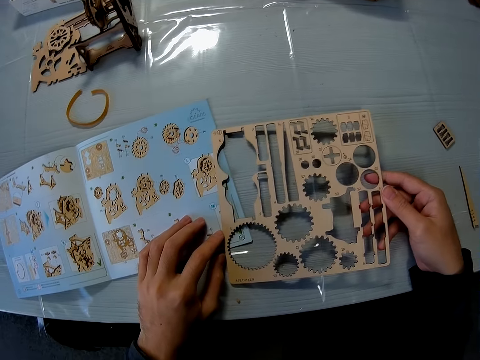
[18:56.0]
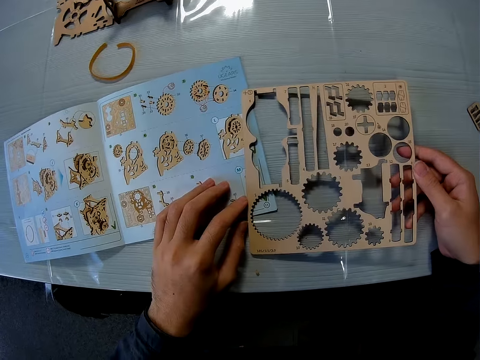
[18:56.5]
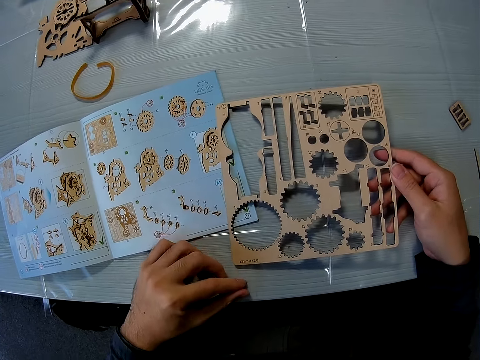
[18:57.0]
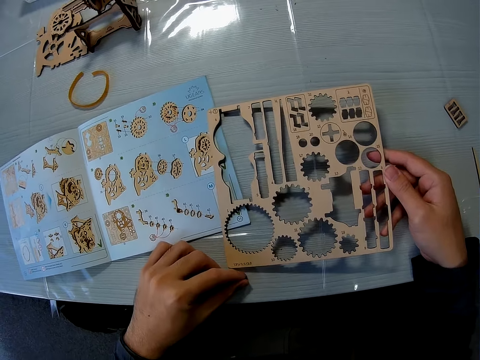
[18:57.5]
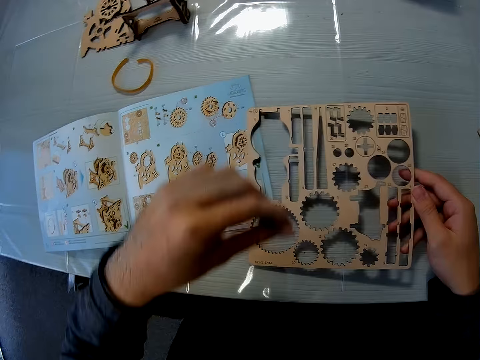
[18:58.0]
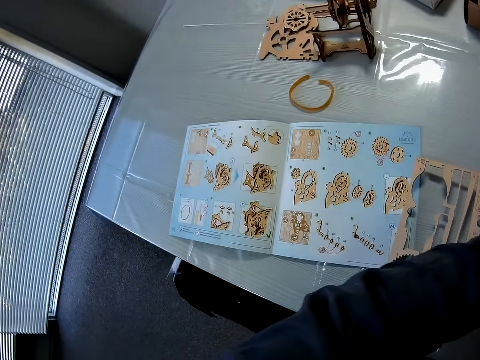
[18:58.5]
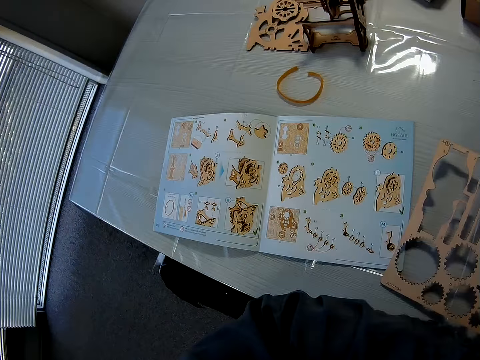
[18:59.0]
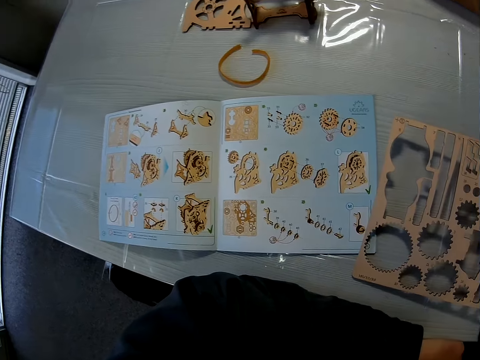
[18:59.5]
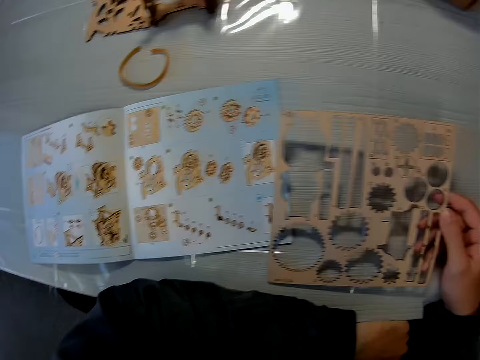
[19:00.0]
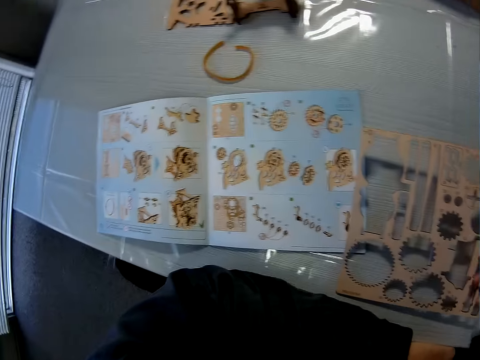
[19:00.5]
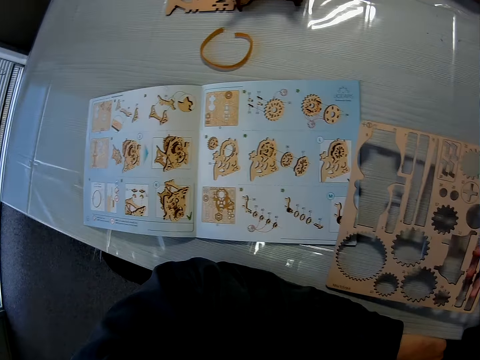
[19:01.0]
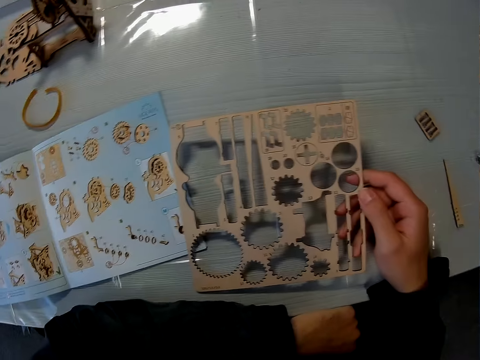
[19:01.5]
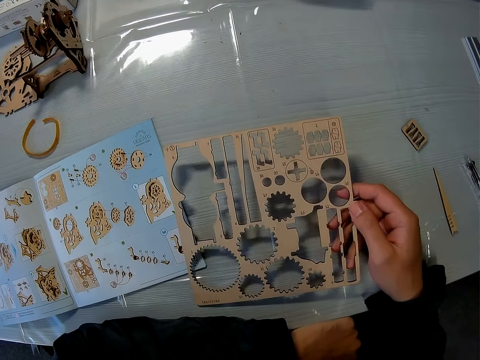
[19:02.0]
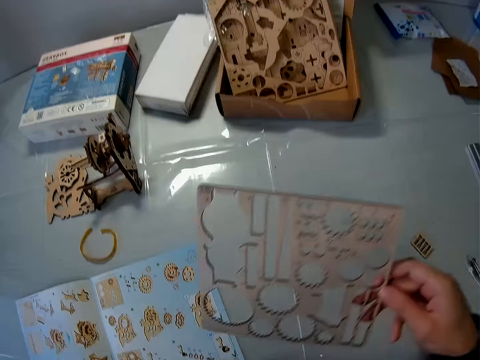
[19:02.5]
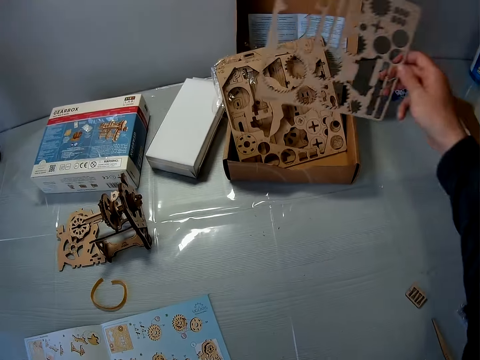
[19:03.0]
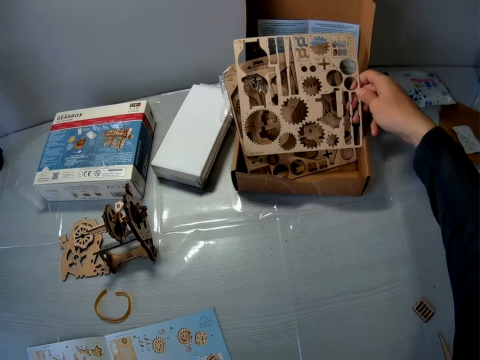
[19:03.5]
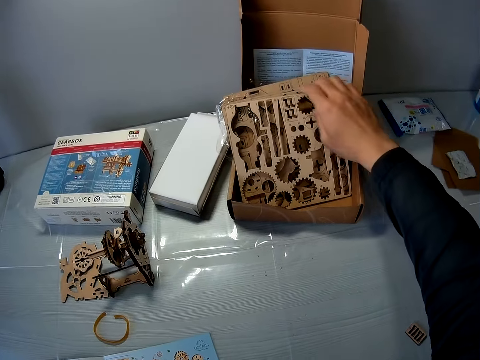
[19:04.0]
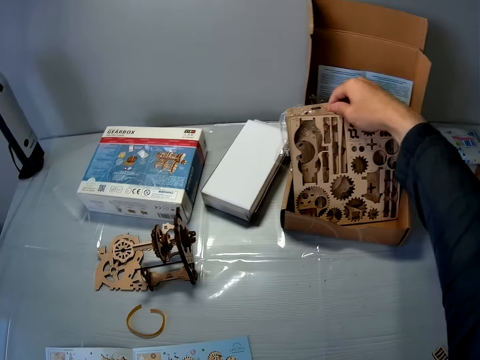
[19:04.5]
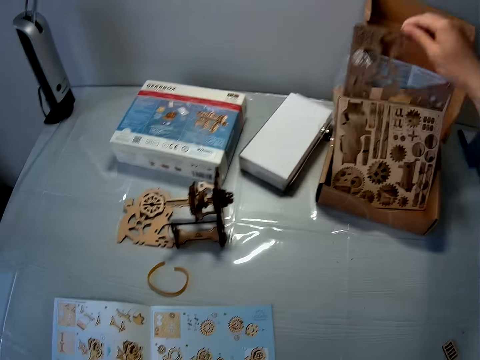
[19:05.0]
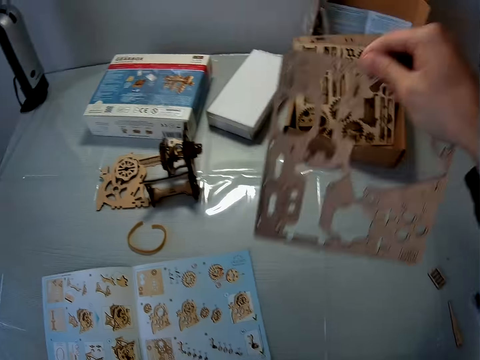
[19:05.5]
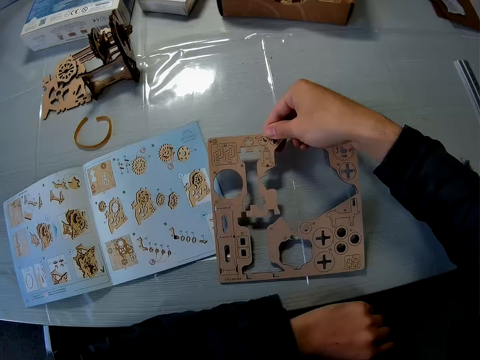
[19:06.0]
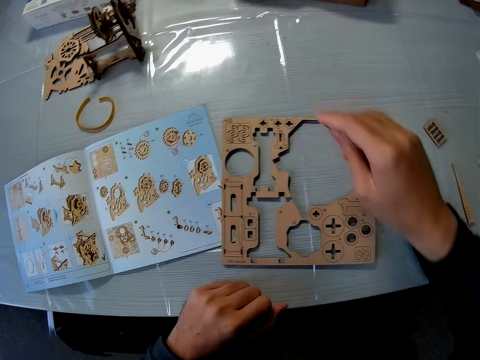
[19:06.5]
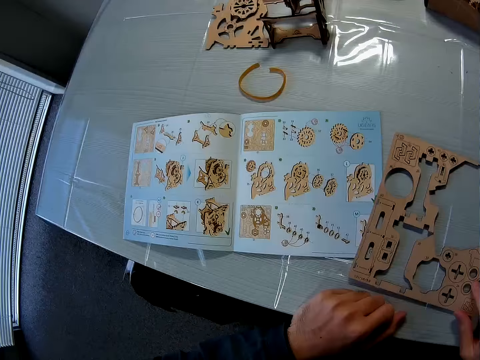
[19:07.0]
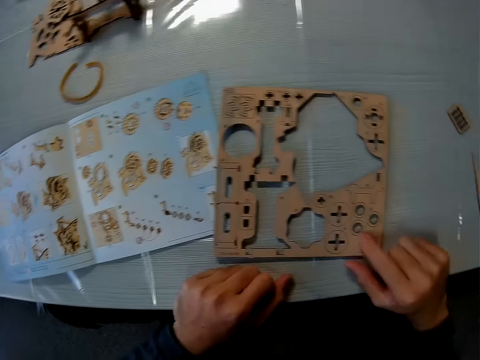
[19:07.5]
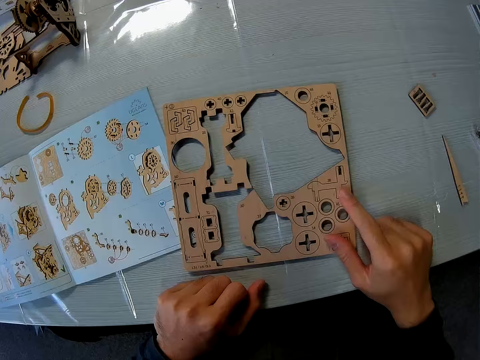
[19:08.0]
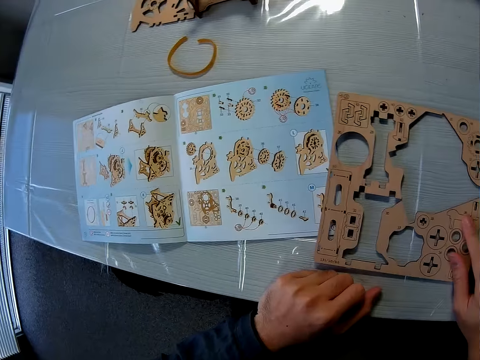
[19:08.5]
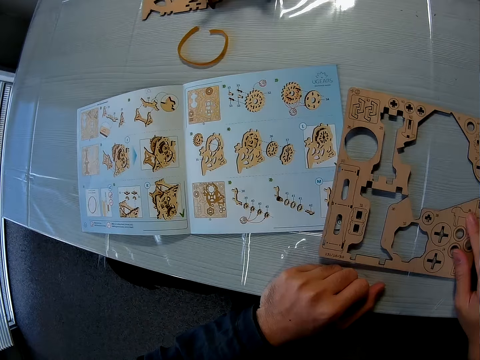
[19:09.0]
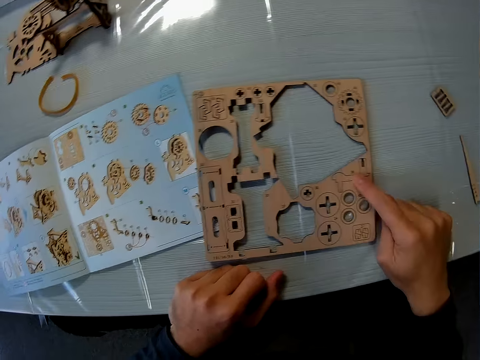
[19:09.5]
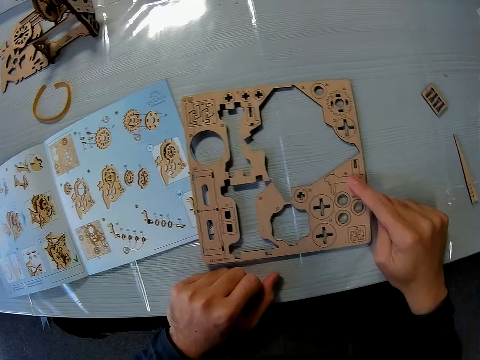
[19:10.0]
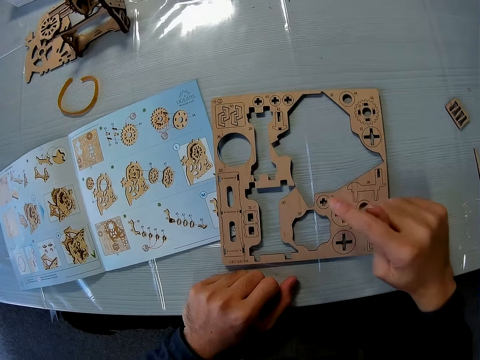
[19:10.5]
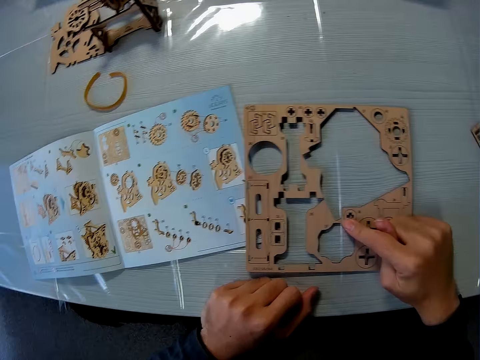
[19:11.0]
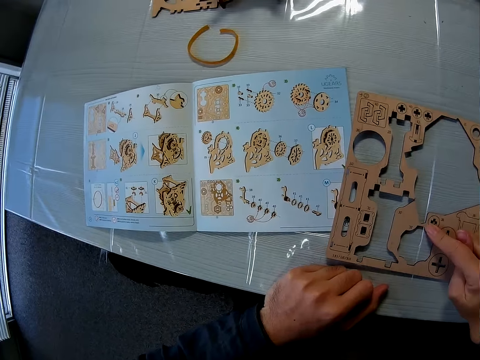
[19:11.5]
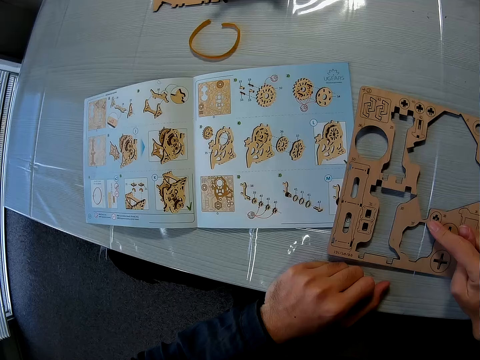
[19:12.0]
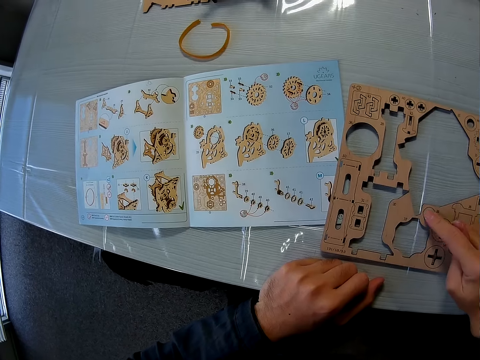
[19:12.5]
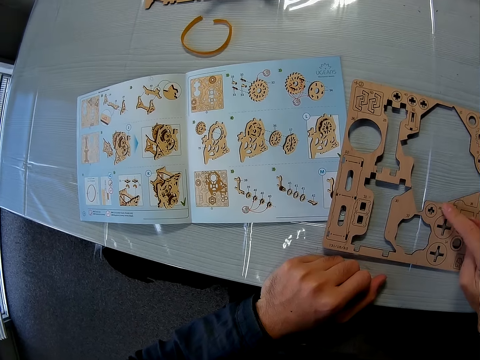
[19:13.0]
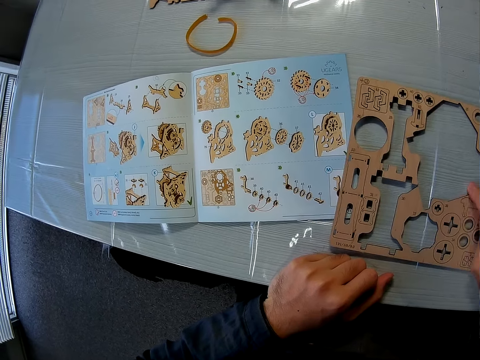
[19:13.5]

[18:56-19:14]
The camera wearer stares at the manual. He picks up dirt from the table. He looks towards the puzzle sheet or laser craft kit. He looks towards the instruction manual on the table. He looks towards the puzzle sheet. He raises the puzzle sheet. He drops the puzzle sheet beside other puzzle sheets in a carton. He removes another puzzle sheet from the midst of the puzzle sheets in the carton. He drops the puzzle sheet on the table. He stares at the laser craft kit. He looks towards the instruction manual briefly. He stares at the laser craft kit and touches different parts of the puzzle sheets with his right index finger. He looks towards the instruction manual briefly. He stares at the laser craft kit. He moves his right index finger around the puzzle sheet. He stares at the manual.

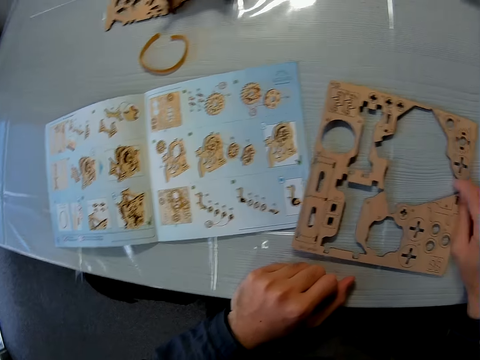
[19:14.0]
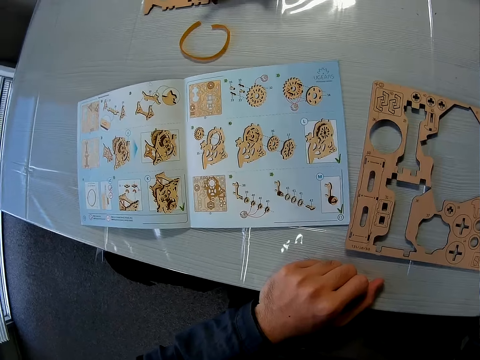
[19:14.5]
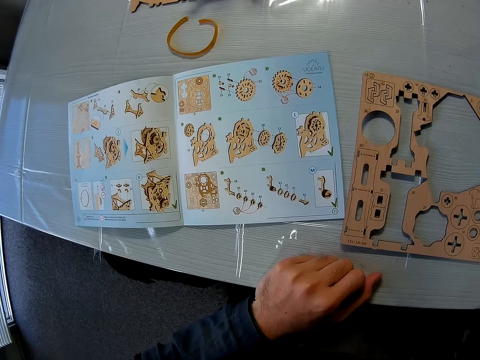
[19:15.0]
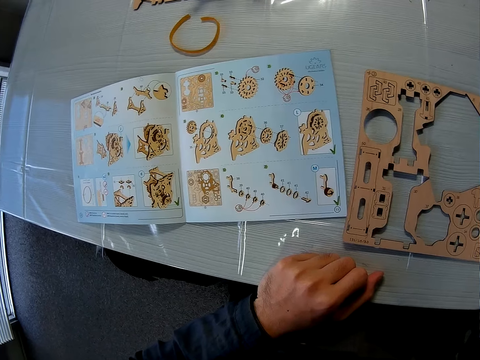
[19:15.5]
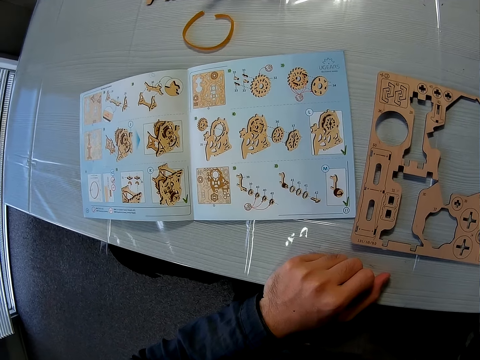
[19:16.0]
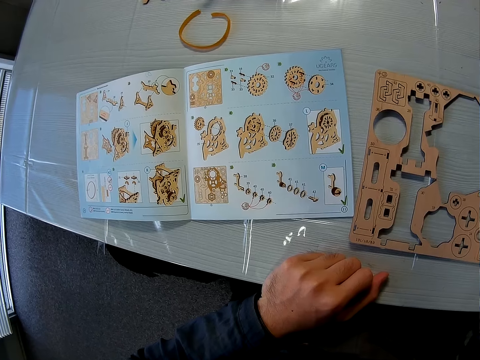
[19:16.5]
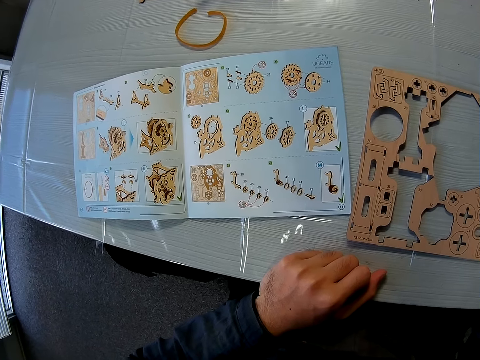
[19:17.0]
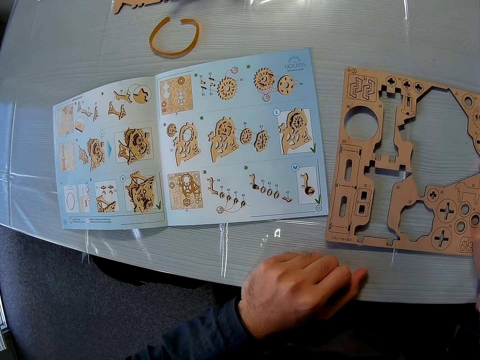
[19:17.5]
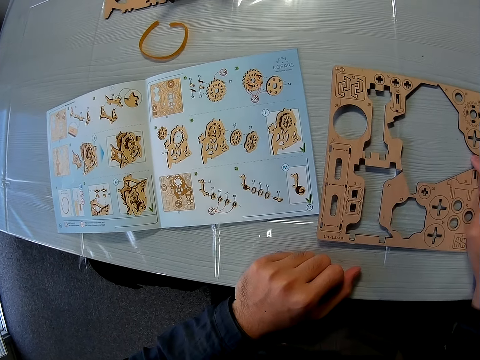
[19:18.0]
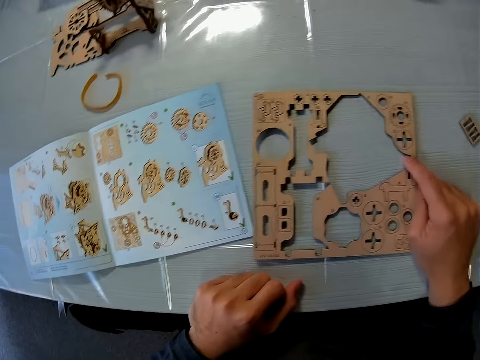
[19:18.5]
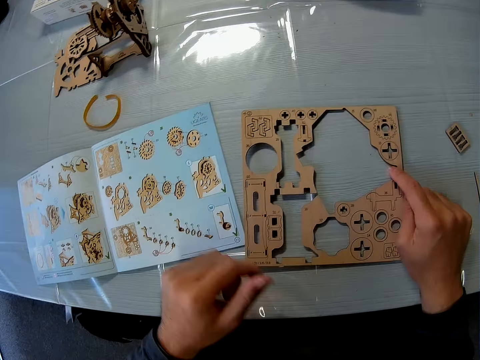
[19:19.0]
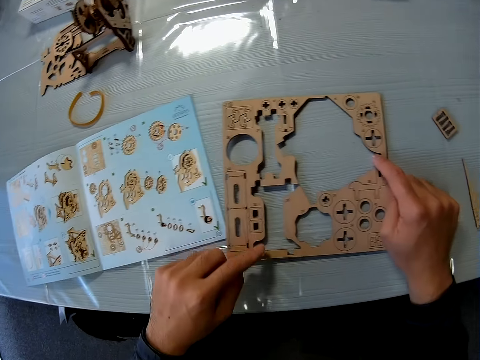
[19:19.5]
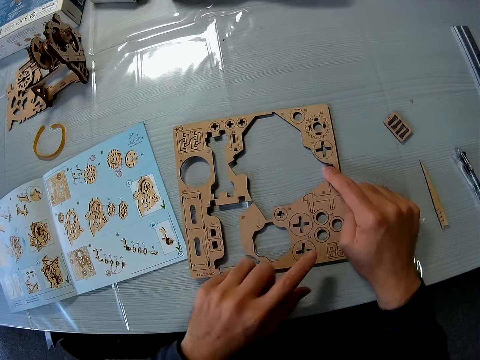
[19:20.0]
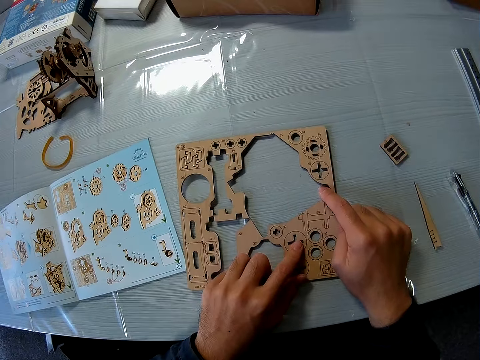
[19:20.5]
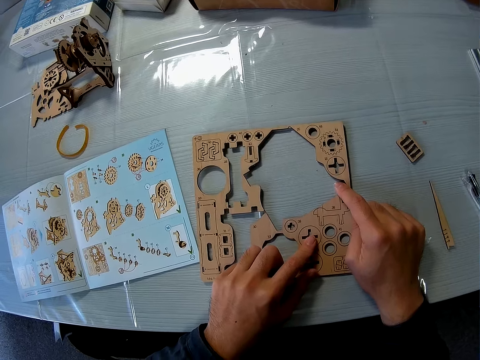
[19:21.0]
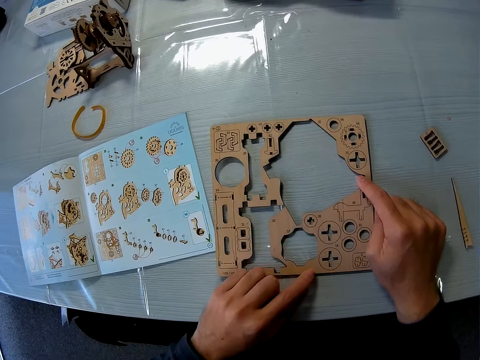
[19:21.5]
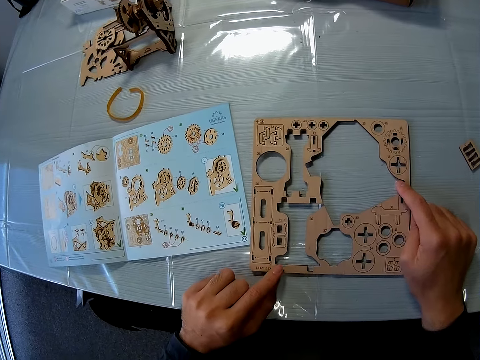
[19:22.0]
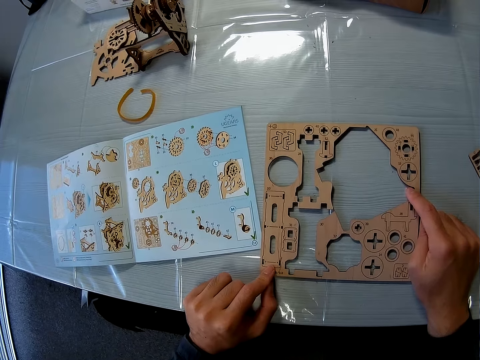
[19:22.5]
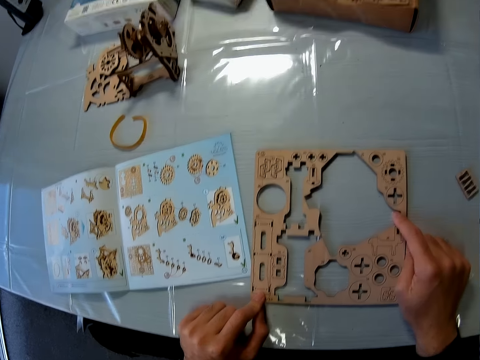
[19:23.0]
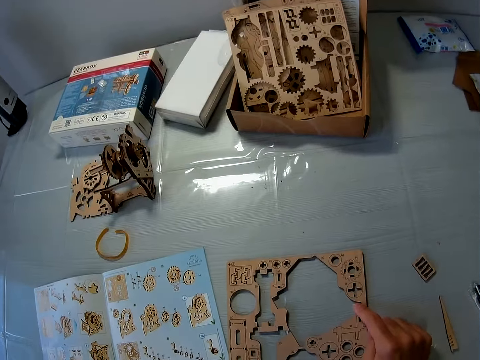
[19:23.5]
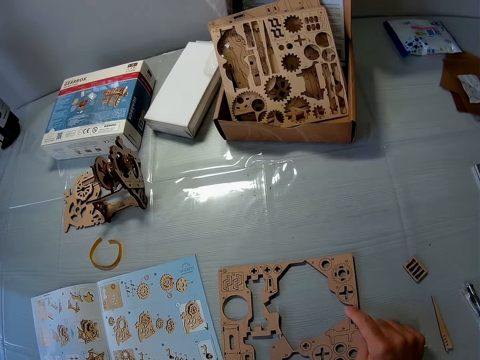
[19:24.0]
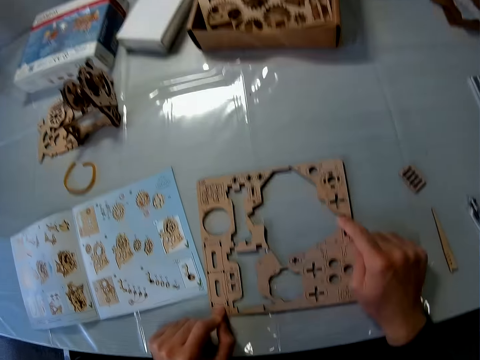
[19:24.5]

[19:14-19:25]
The camera wearer moves his finger around the puzzle sheet. He stares at the manual.
